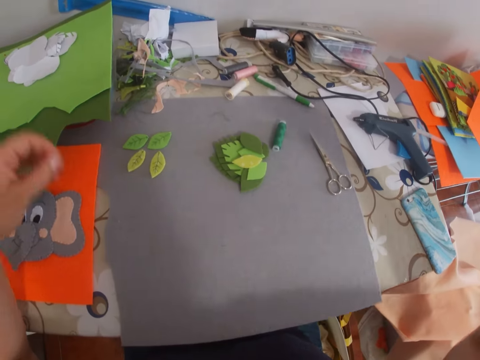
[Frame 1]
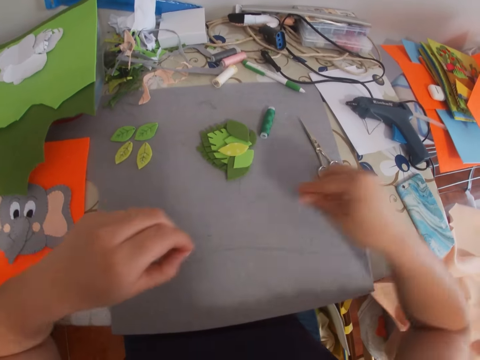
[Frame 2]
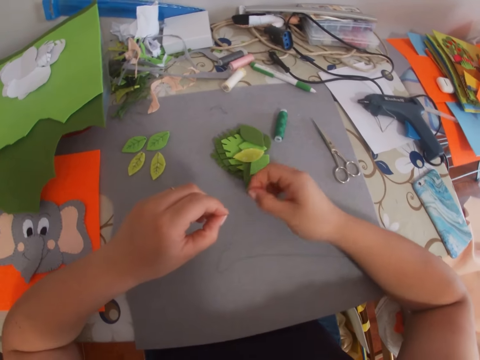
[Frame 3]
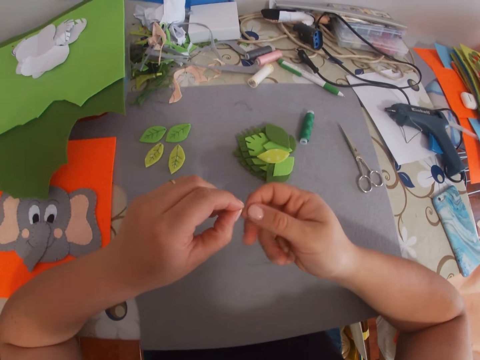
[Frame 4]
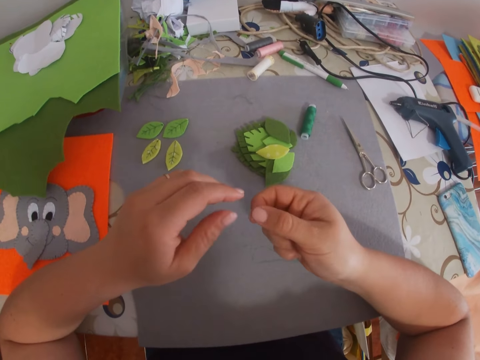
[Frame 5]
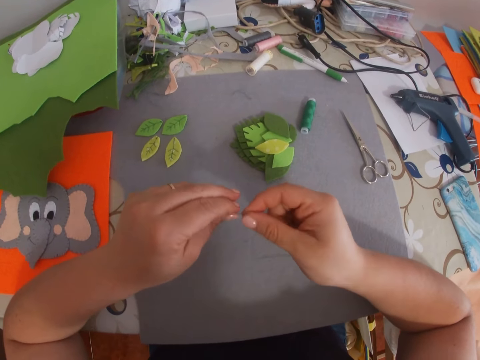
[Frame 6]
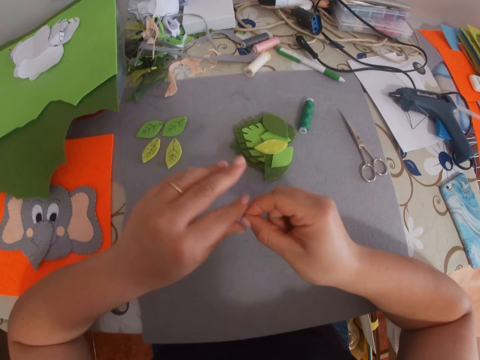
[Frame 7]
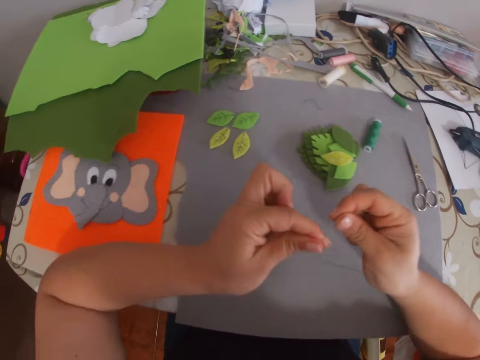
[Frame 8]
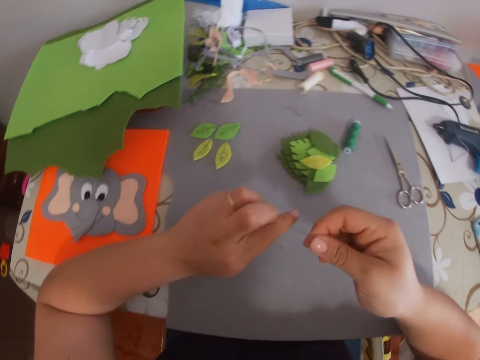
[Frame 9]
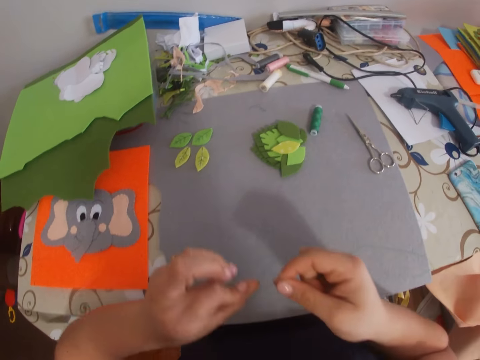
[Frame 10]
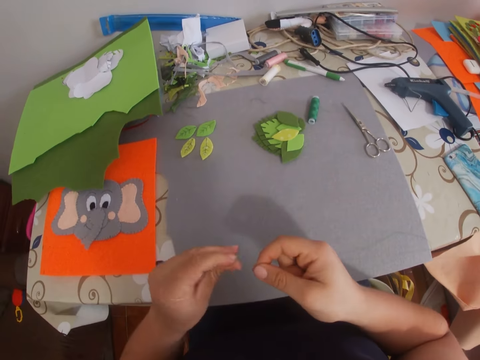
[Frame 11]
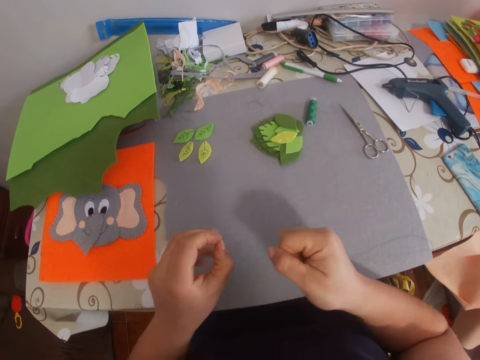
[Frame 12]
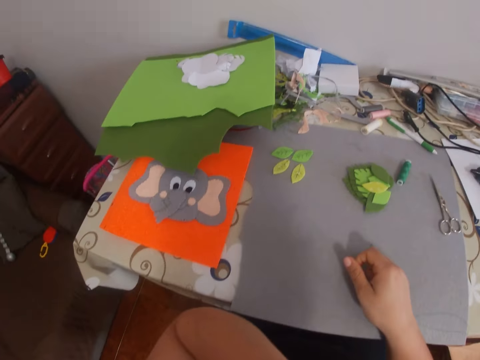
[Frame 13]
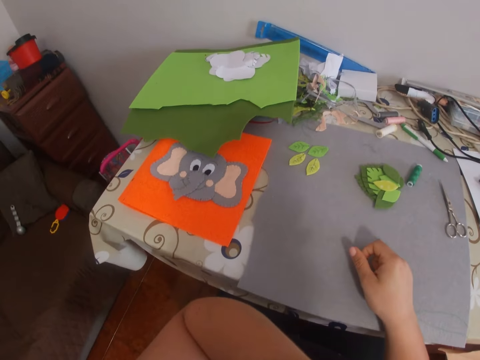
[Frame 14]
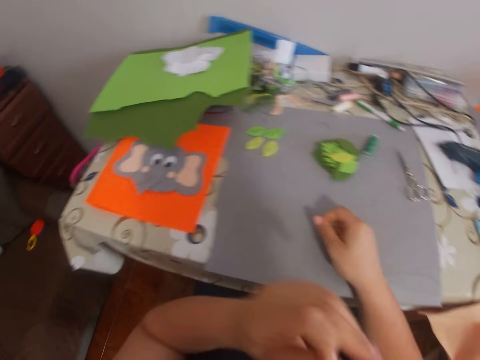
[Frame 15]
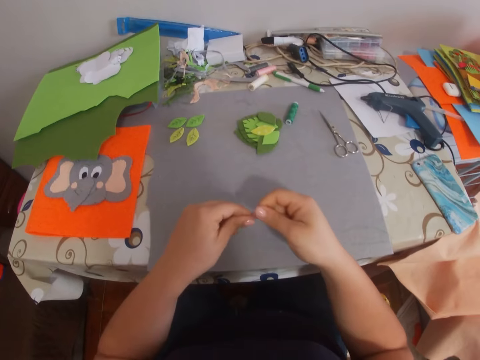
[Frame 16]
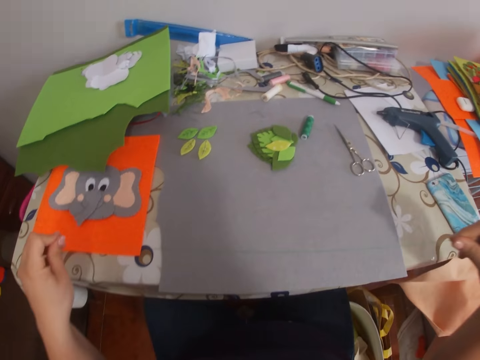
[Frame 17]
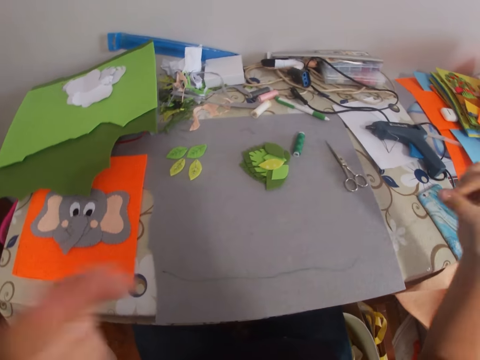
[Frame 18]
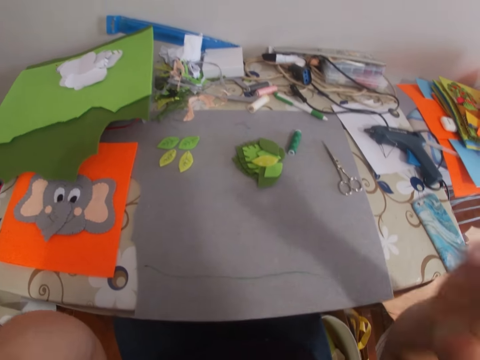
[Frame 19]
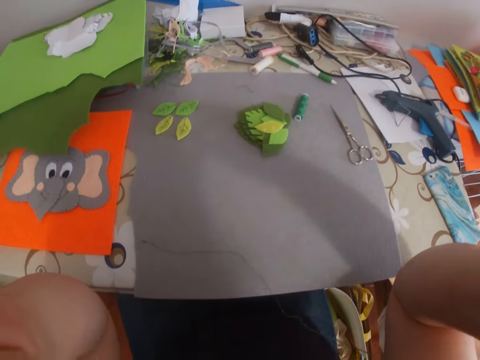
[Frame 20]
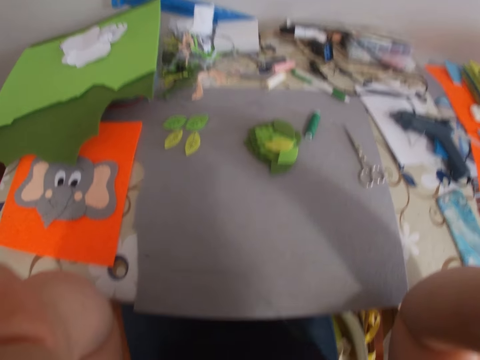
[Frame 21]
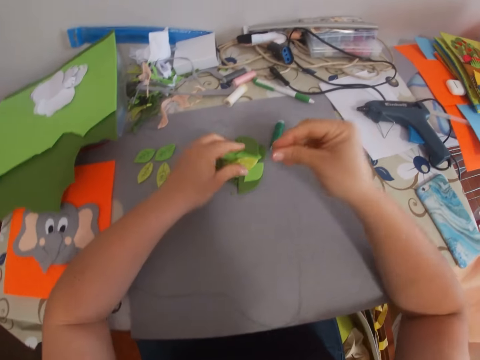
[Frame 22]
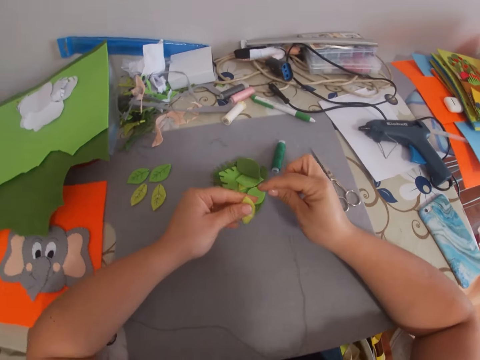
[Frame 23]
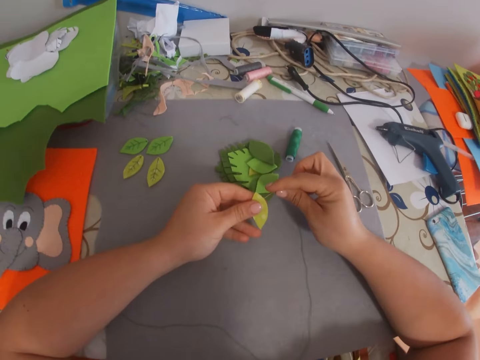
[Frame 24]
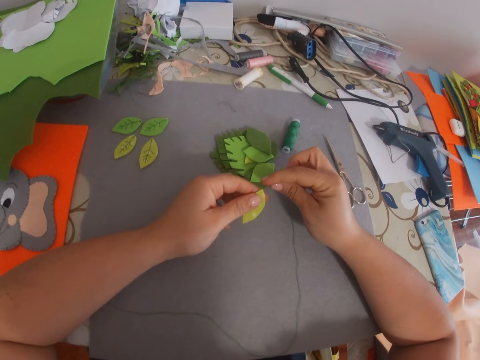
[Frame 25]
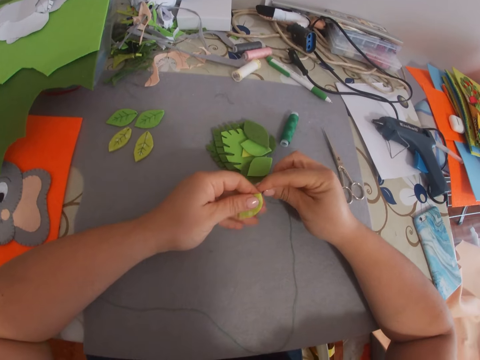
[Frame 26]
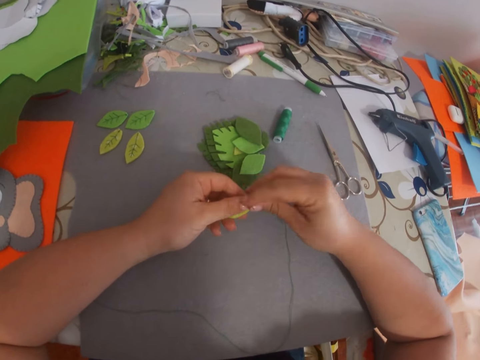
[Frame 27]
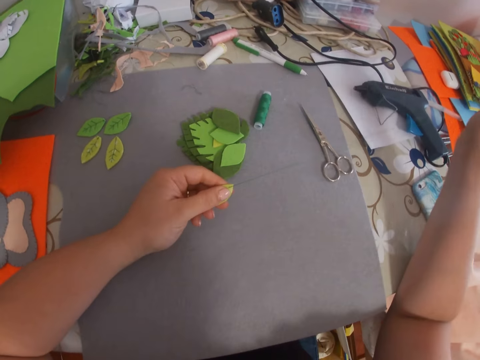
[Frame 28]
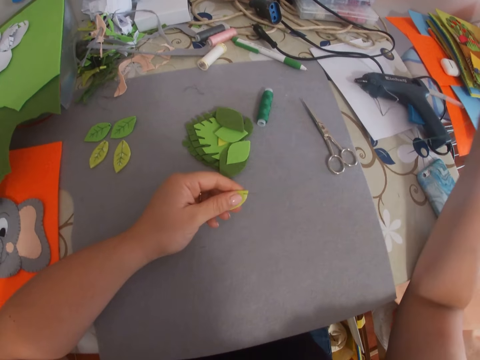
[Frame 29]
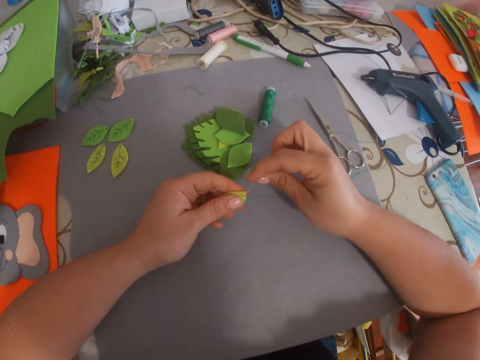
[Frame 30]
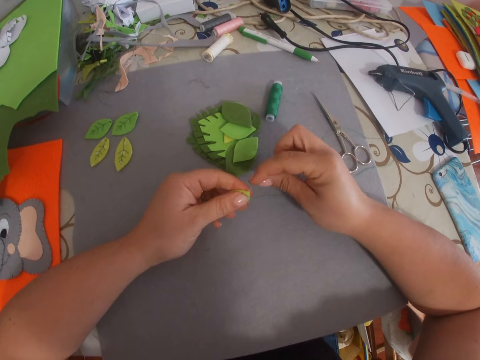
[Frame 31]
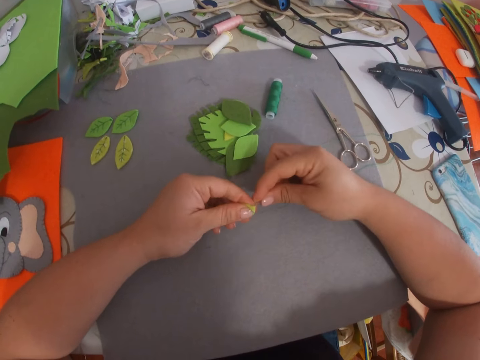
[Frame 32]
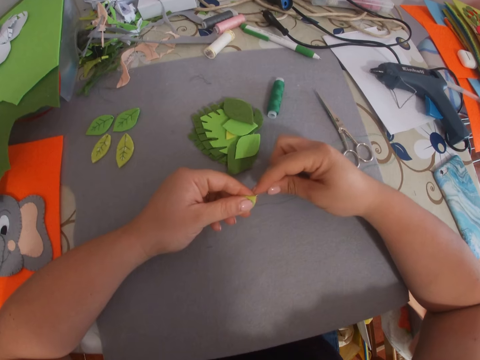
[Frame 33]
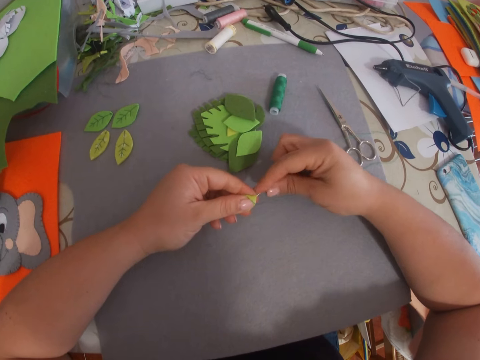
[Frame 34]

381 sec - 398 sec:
The camera wearer drops the needle on the table. He picks the other end of the thread from the table. He knots the ends of the thread together. He lifts his hand. He straightens out the thread. He places the thread and needle on the table. He lifts his hands. He picks another leaf craft from the table. He sews the leaf craft with the needle.

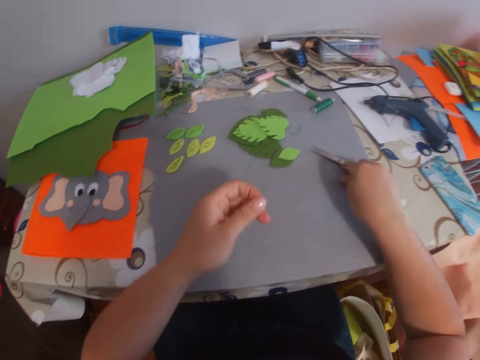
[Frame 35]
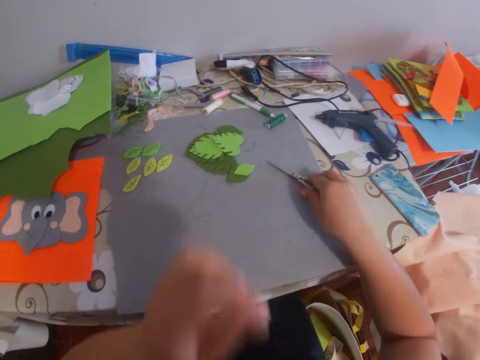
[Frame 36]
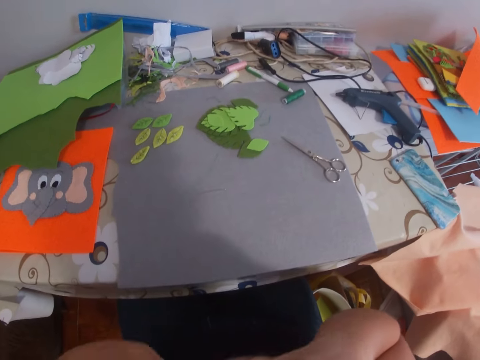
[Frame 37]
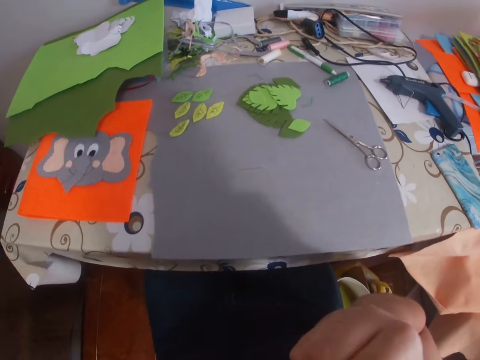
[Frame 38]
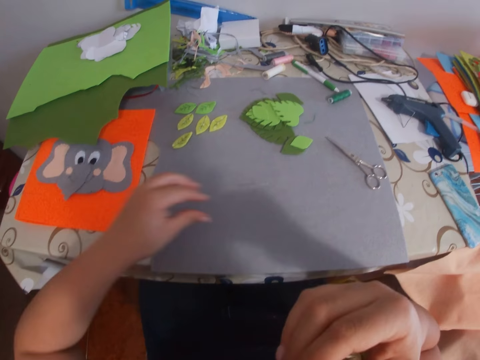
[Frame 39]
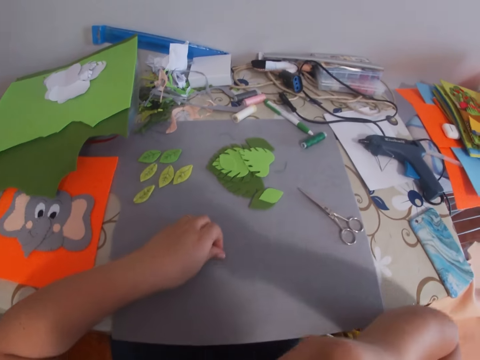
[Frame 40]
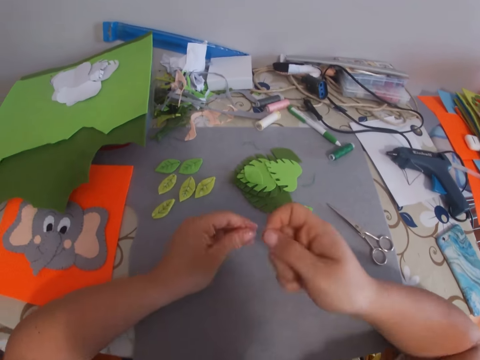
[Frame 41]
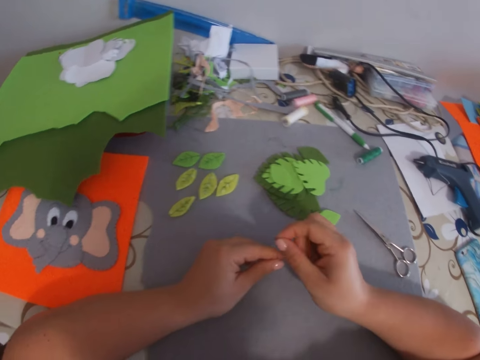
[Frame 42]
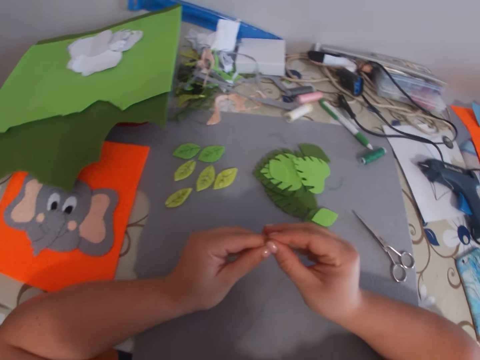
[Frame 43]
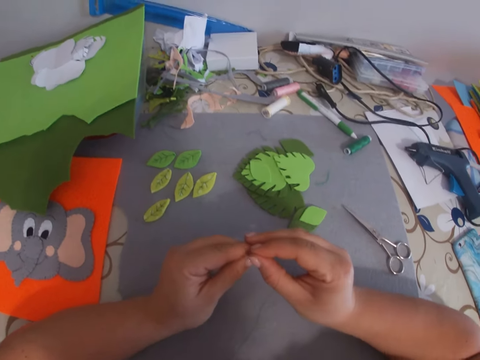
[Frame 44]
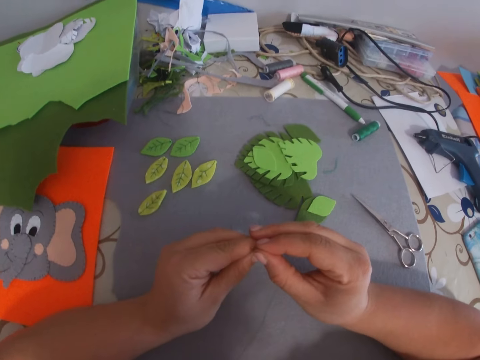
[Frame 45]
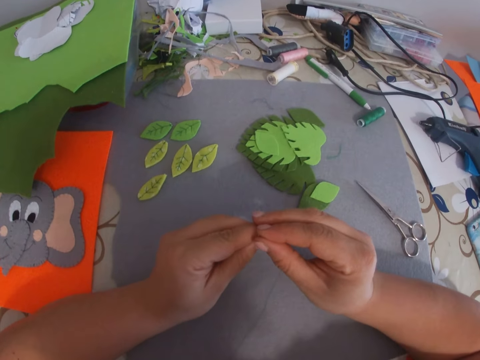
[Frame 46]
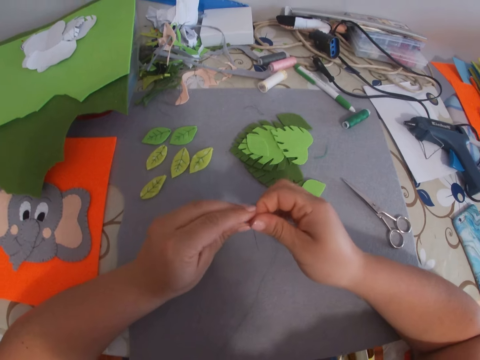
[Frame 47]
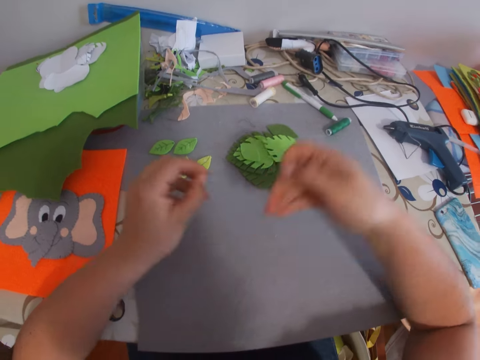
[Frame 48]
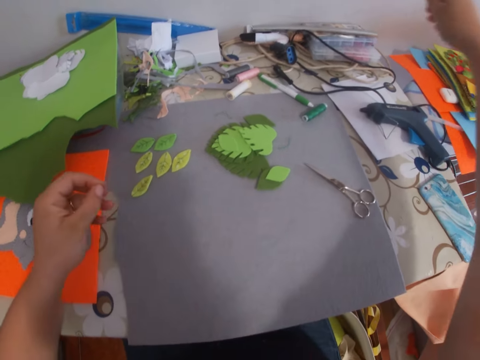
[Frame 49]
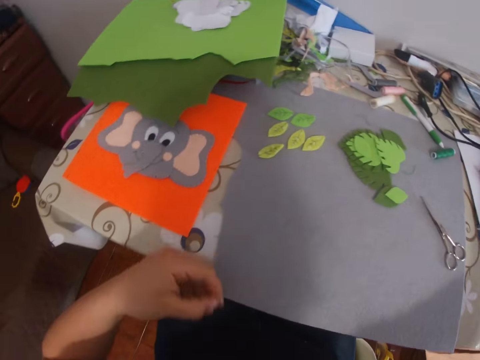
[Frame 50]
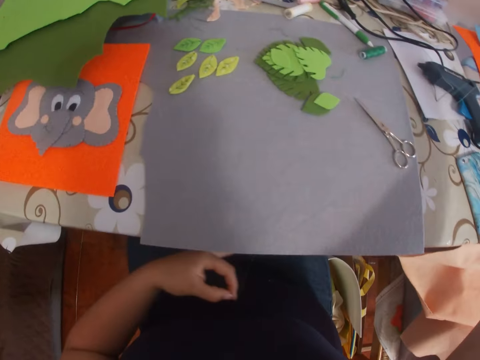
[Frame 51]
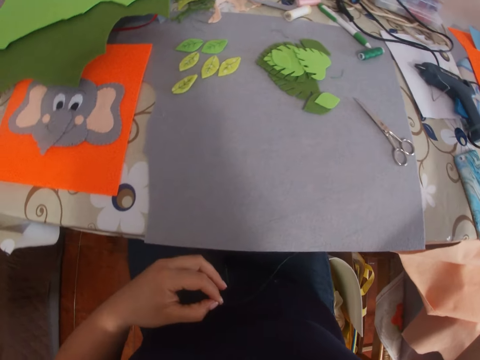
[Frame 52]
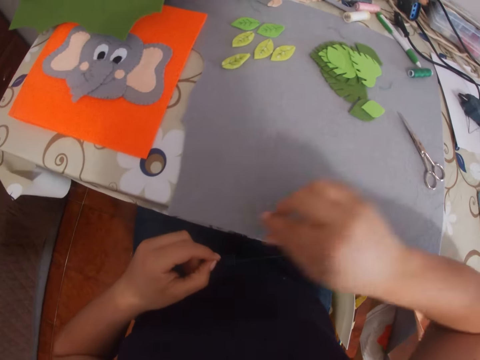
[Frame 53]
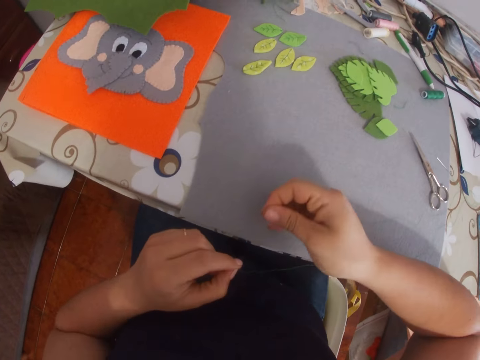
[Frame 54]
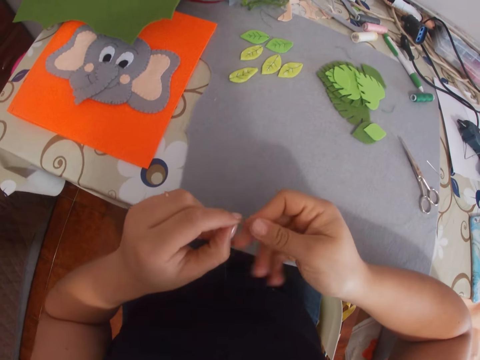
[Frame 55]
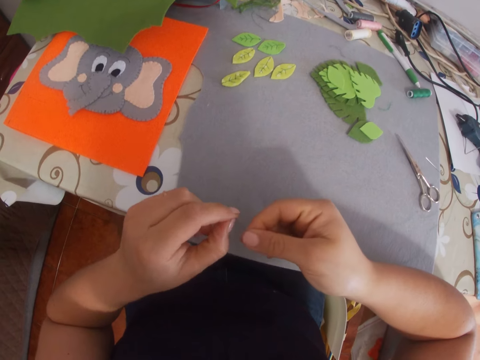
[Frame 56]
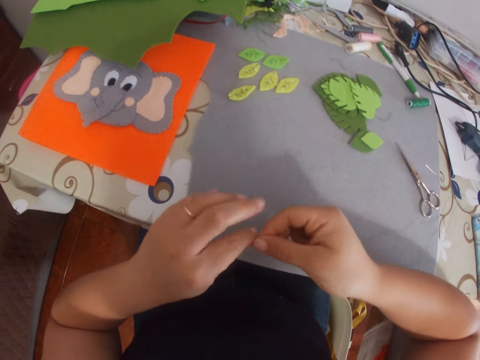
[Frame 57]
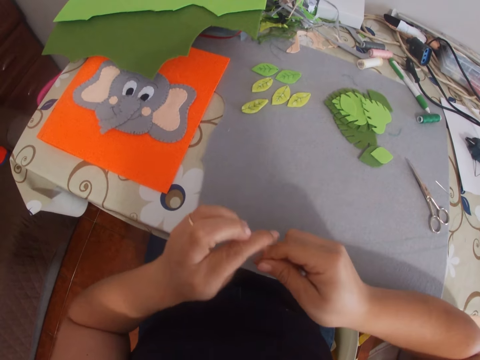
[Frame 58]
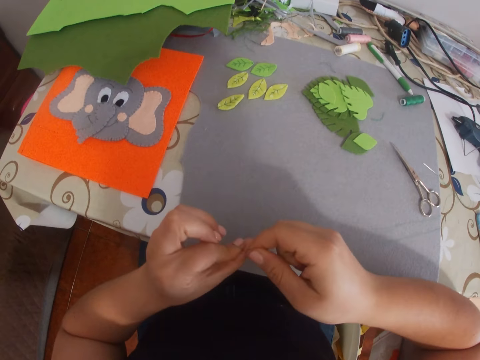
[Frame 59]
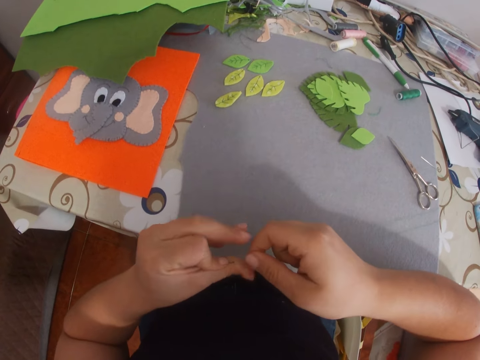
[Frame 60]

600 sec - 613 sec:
The camera wearer takes a thread. She touches the scissors on the table. She raises her hands. She picks up the needle from the table. She threads the needle. She pulls the thread. She straightens out the thread. She knots the ends of the thread together.
